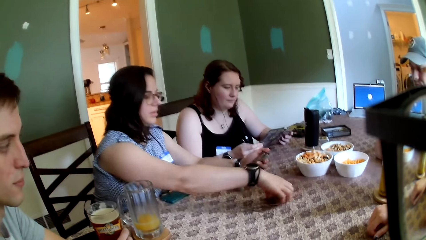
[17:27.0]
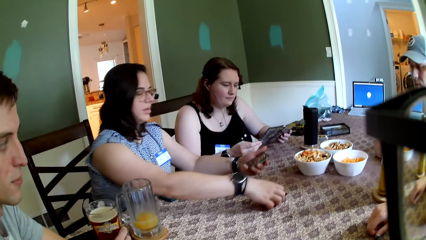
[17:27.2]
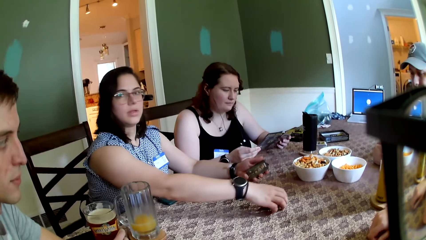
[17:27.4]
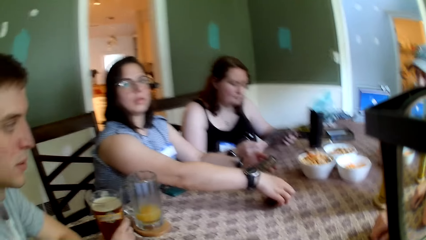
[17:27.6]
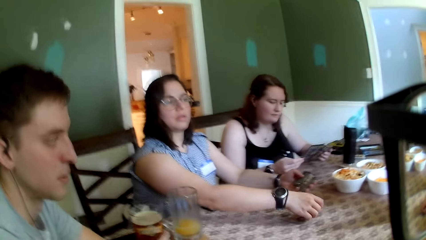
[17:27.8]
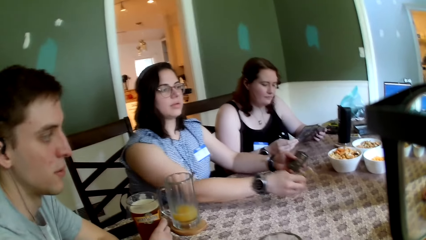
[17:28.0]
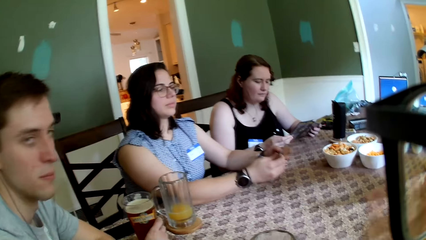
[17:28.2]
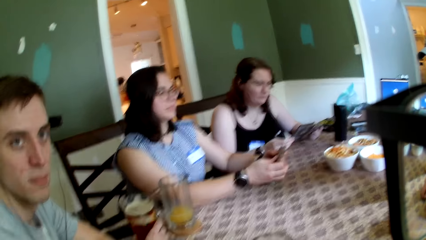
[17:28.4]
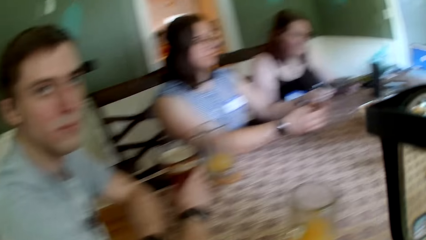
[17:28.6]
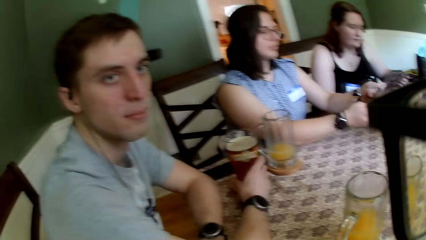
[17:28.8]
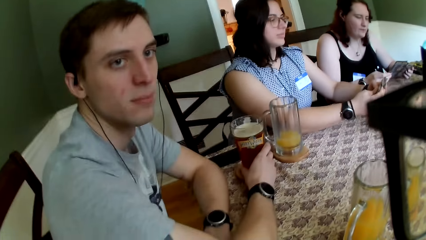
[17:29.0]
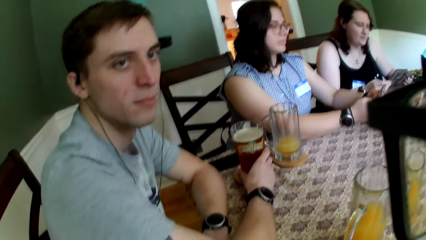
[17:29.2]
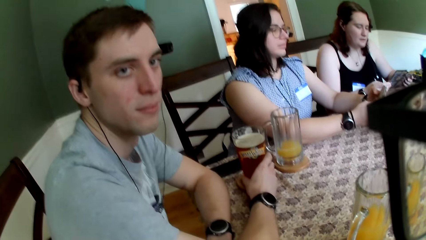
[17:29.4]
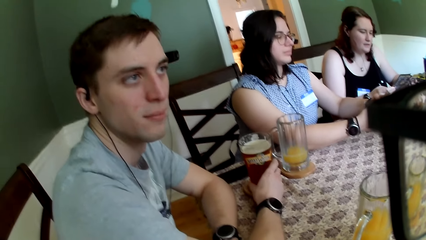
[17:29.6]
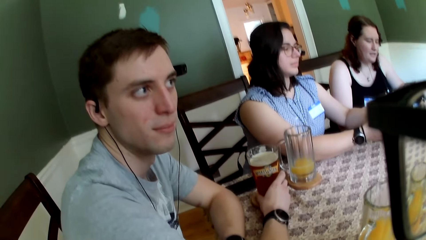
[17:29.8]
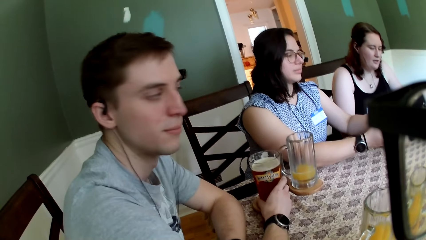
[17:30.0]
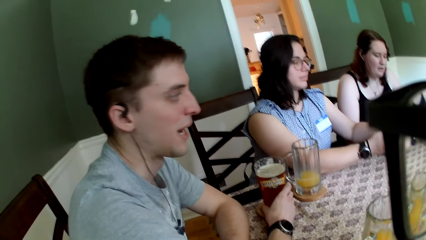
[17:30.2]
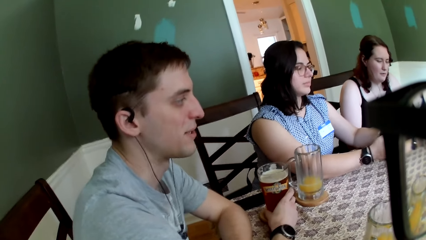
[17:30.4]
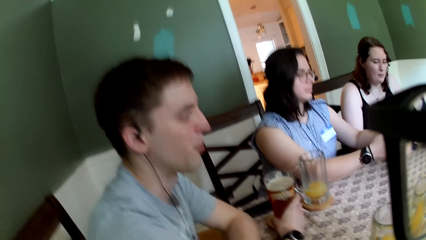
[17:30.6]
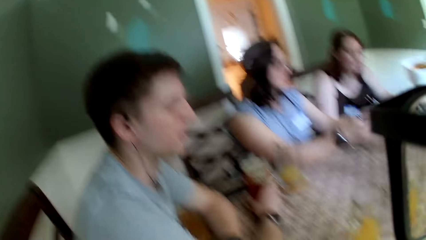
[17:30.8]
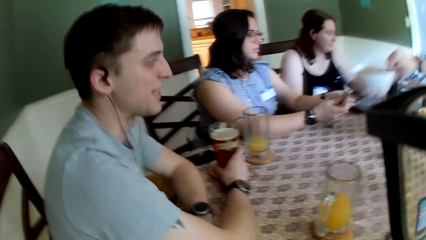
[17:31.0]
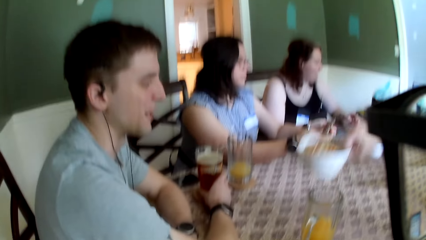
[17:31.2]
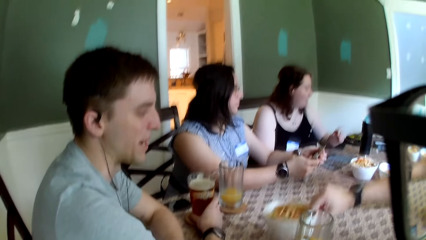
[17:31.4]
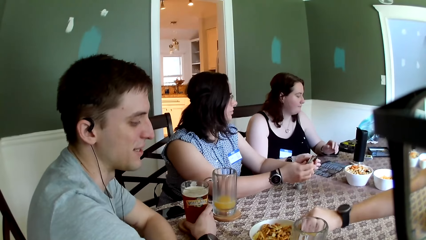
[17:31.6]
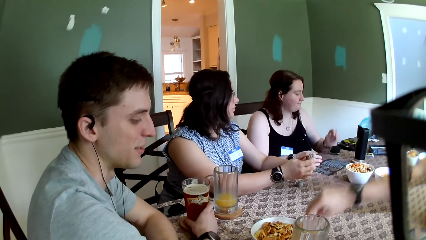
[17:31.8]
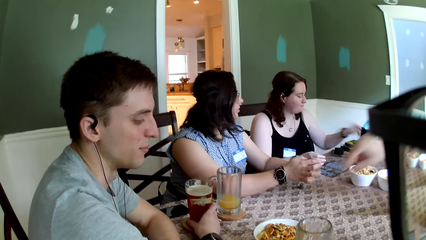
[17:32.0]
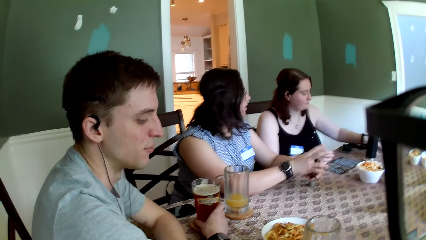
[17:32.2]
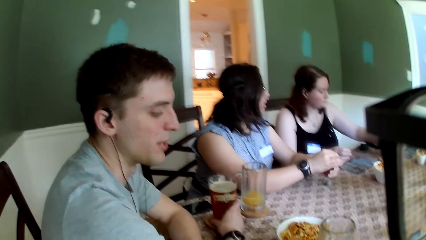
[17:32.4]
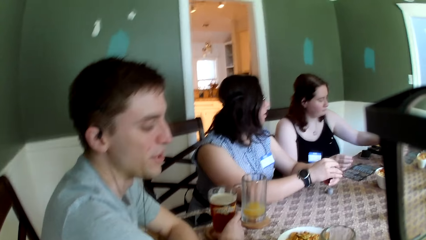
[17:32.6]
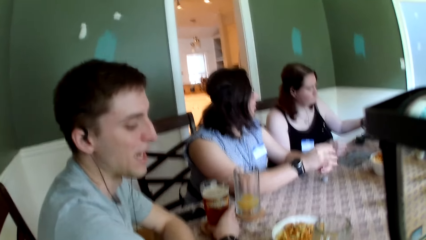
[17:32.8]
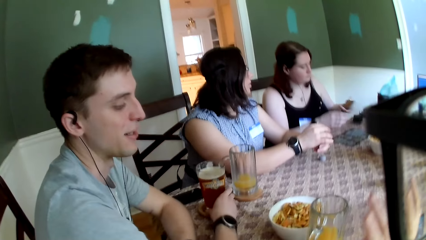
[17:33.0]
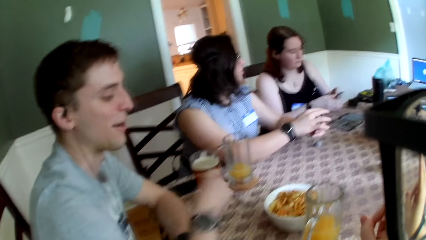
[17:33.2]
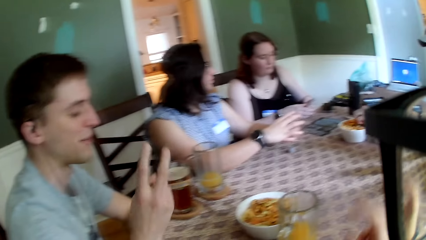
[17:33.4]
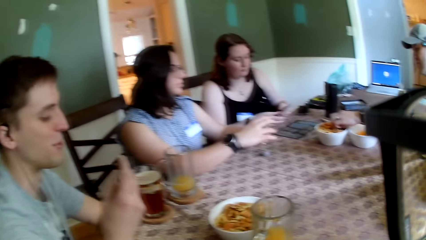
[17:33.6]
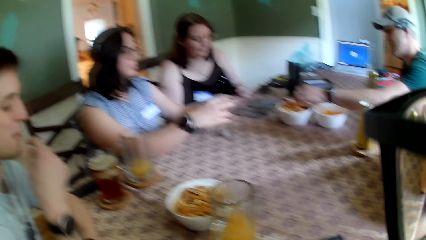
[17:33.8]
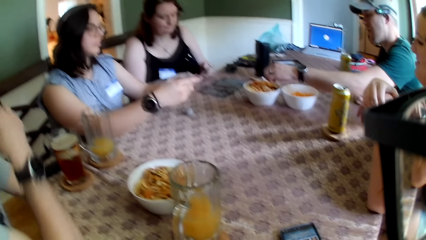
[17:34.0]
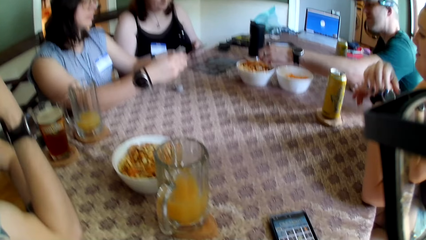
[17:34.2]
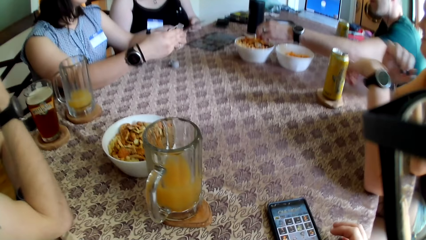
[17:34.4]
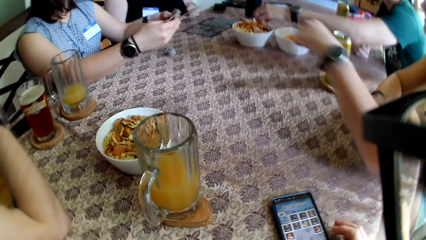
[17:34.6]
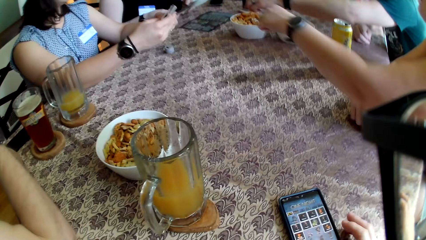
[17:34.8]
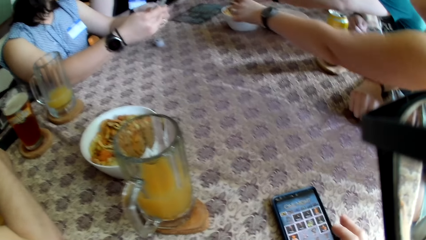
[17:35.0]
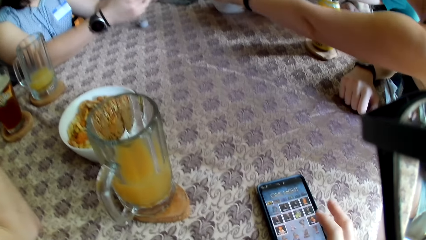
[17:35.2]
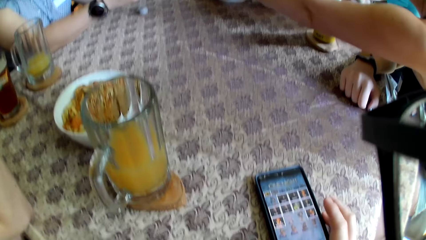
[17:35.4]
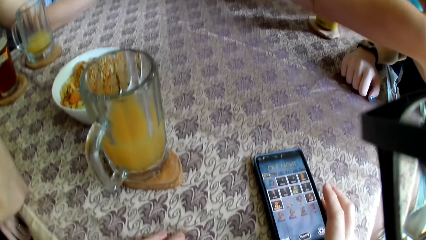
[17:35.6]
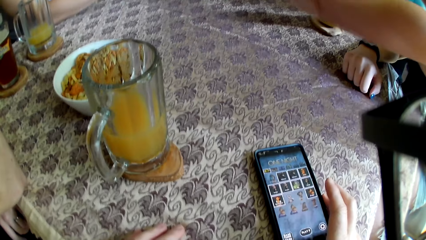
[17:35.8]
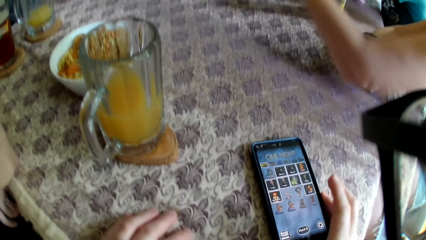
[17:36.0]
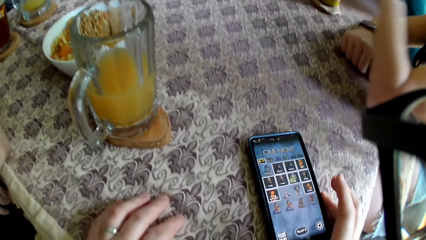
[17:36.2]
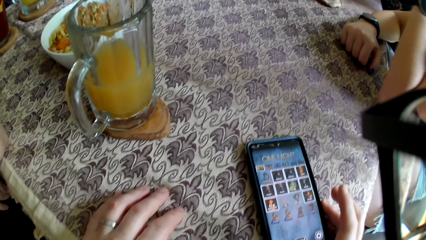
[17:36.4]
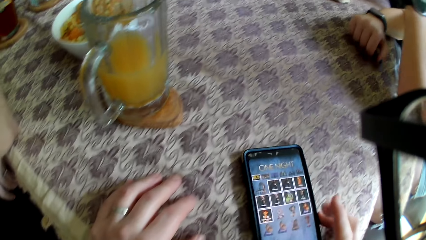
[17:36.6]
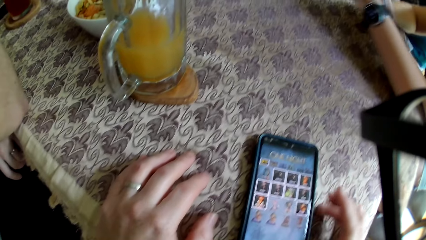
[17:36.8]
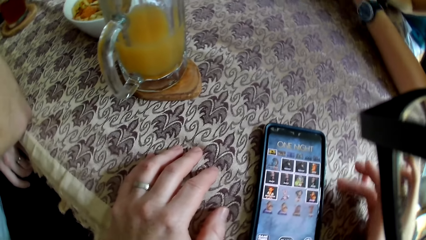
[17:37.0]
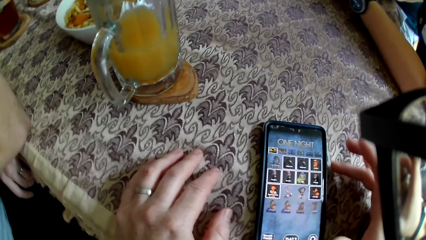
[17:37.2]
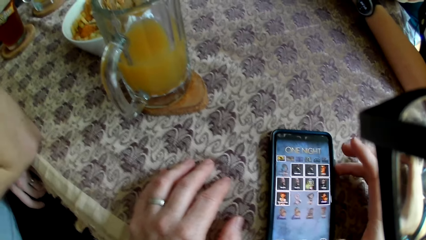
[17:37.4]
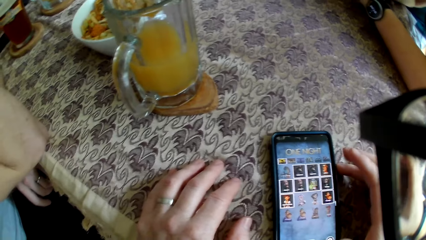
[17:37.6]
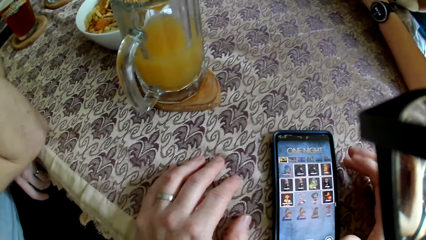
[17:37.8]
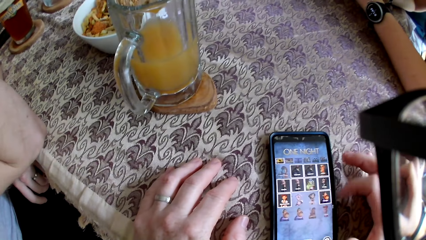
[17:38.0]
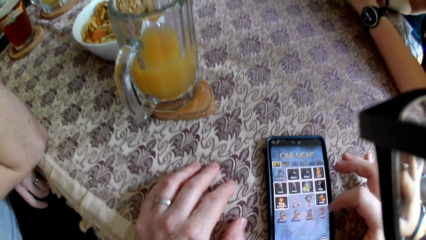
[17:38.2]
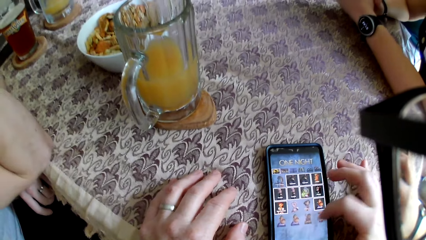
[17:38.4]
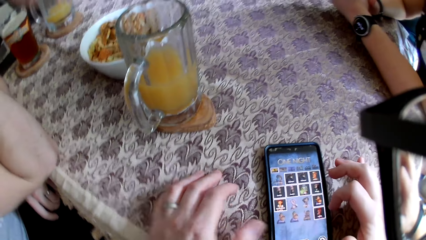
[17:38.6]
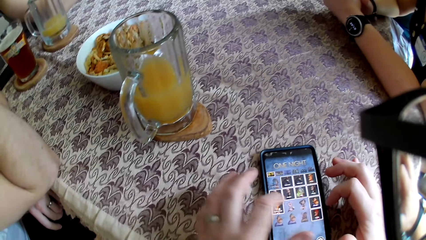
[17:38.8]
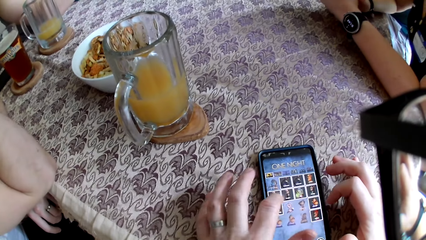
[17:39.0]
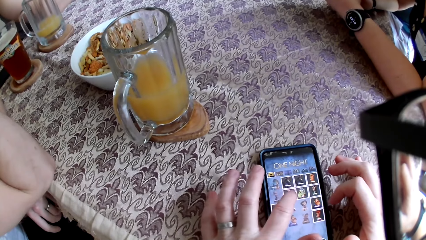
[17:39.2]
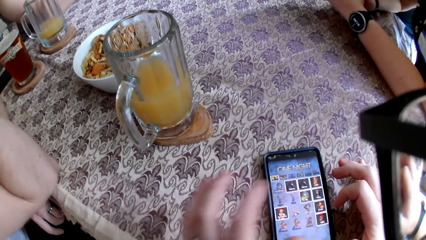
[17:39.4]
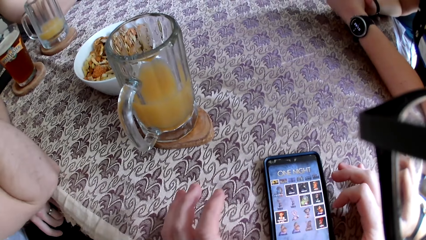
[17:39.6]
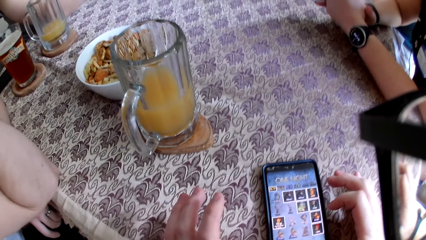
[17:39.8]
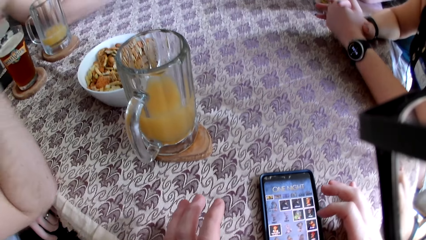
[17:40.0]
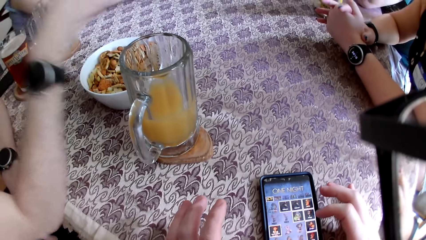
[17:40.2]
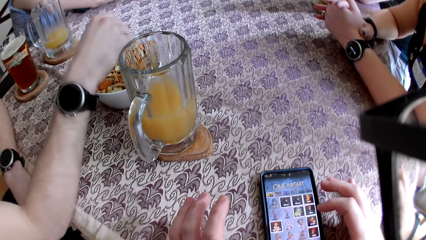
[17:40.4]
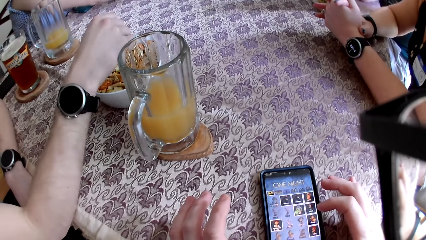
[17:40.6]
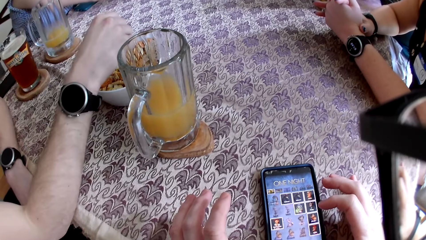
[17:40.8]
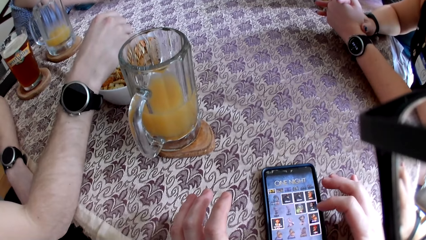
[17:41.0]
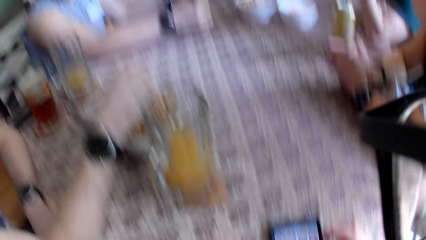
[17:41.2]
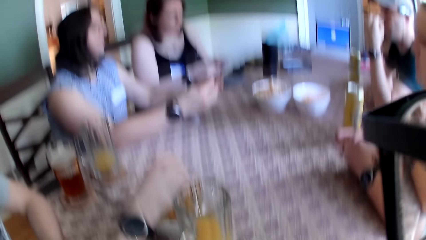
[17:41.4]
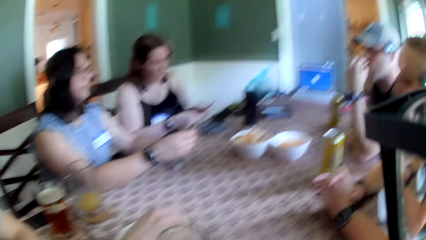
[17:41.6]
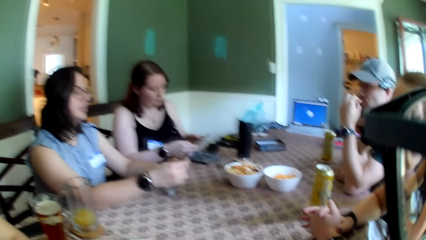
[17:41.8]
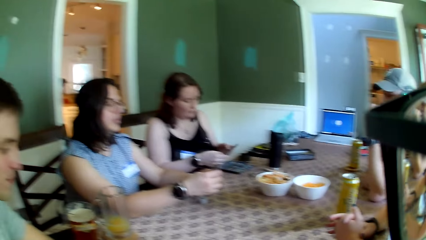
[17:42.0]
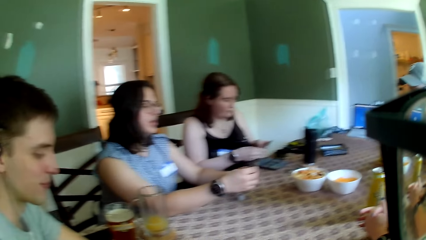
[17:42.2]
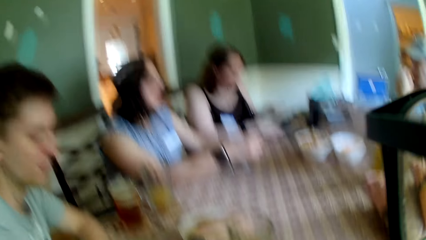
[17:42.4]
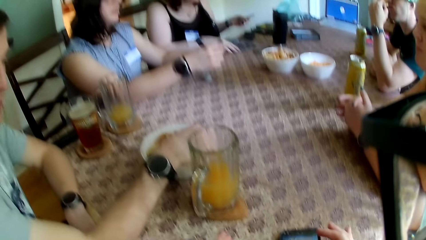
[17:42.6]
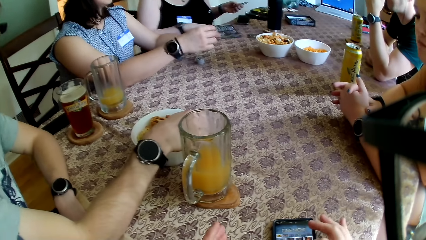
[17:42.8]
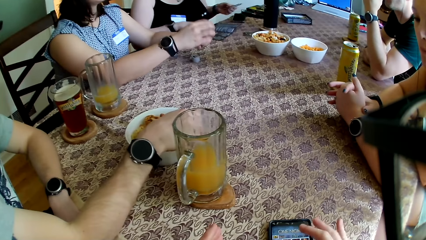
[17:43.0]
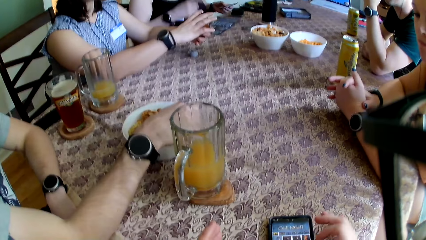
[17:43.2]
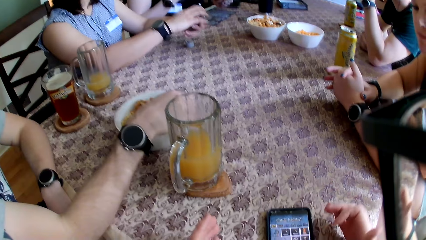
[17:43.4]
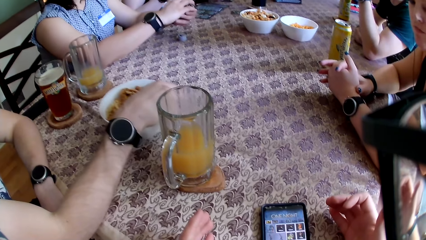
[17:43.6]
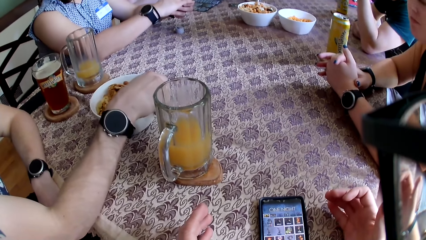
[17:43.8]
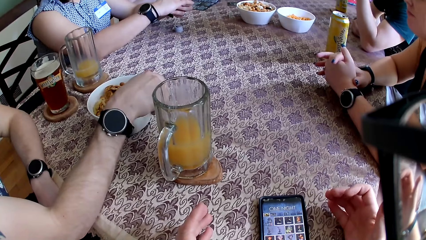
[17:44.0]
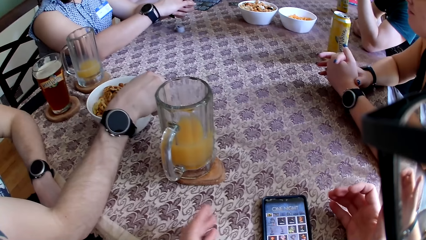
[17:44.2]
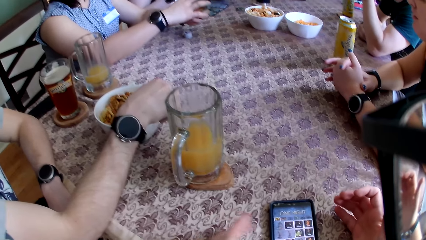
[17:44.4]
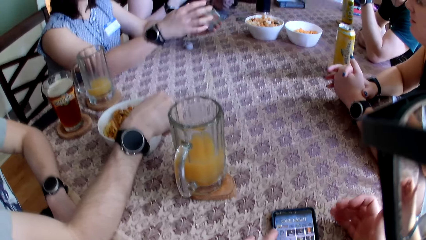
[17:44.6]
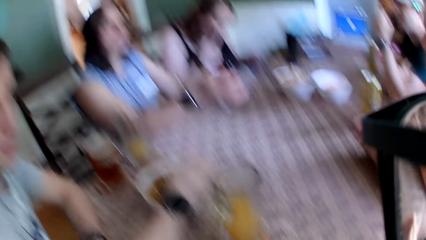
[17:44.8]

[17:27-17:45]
A man holds a glass cup on the table with his right hand. The camera wearer looks at the colleagues. The man talks to the colleagues. A woman moves the bowl of snacks on the table with her left hand to the man. Another man puts the bowl on the table. The camera wearer looks at the first man. He looks at the phone, presses the phone on the table with his left hand and moves the phone. He operates the phone. He looks at the colleagues. The first man picks a snack from the bowl on the table with his right hand. The camera wearer looks at the phone.
